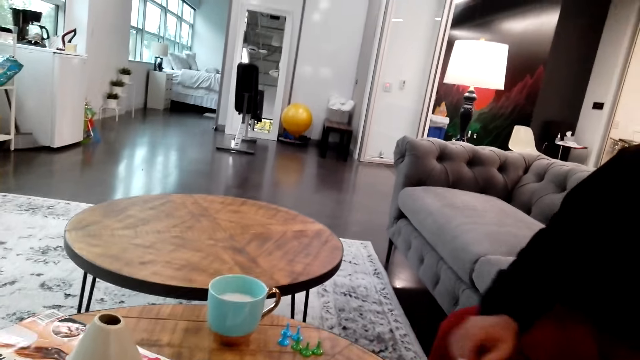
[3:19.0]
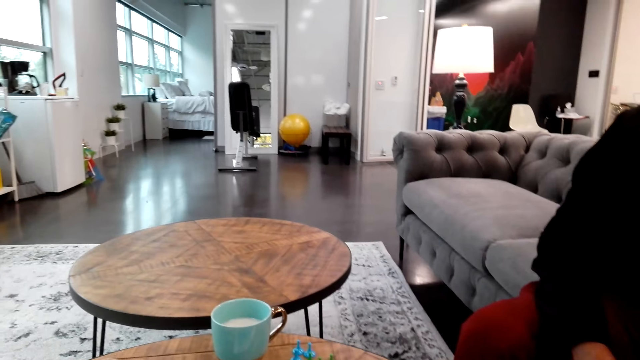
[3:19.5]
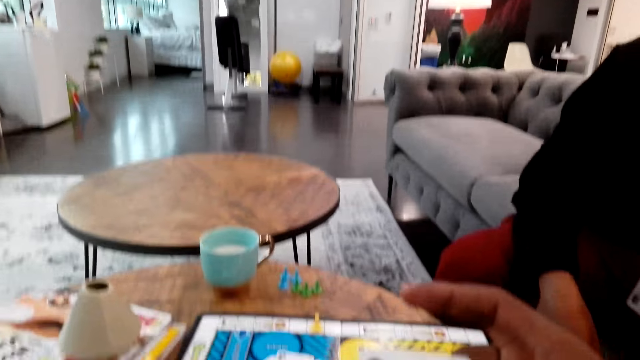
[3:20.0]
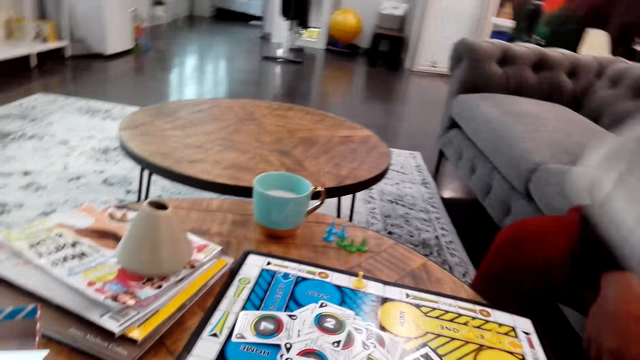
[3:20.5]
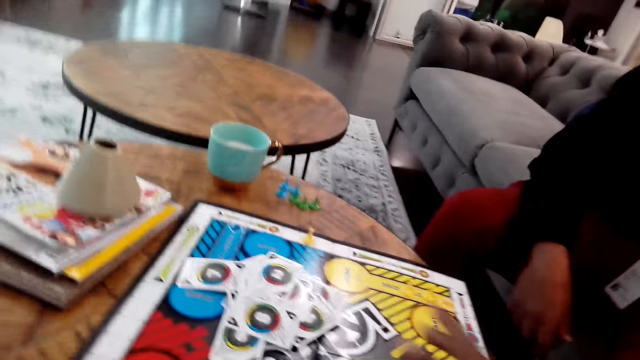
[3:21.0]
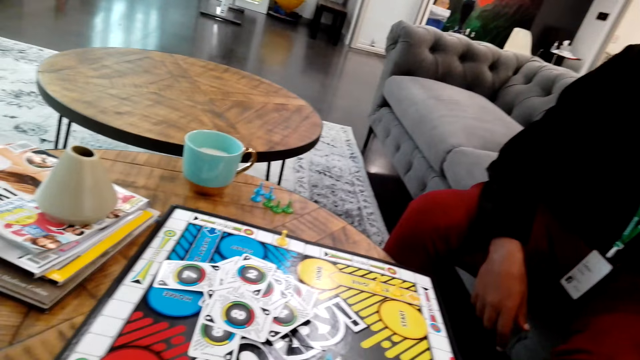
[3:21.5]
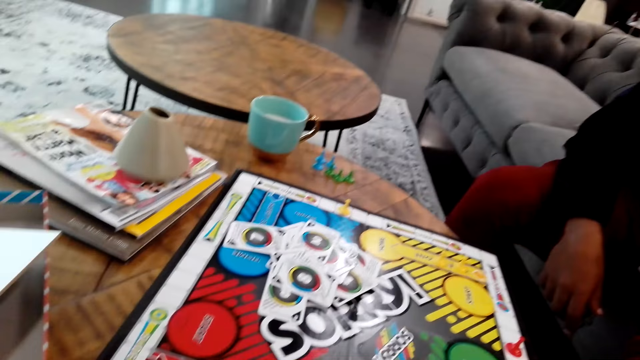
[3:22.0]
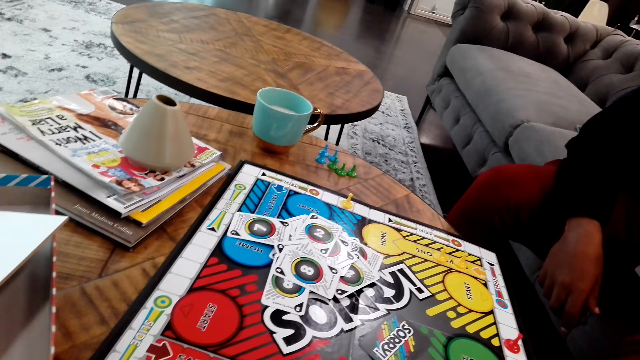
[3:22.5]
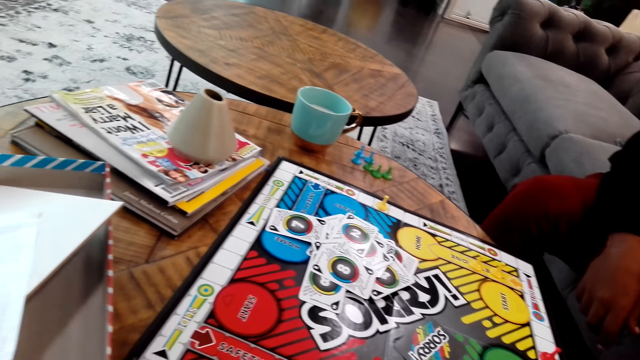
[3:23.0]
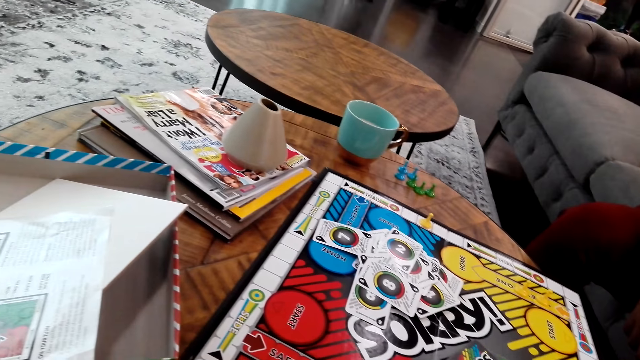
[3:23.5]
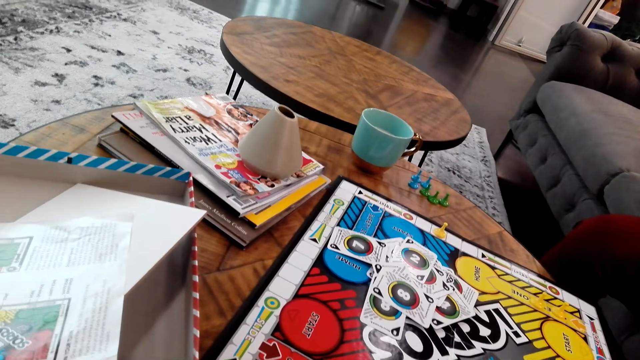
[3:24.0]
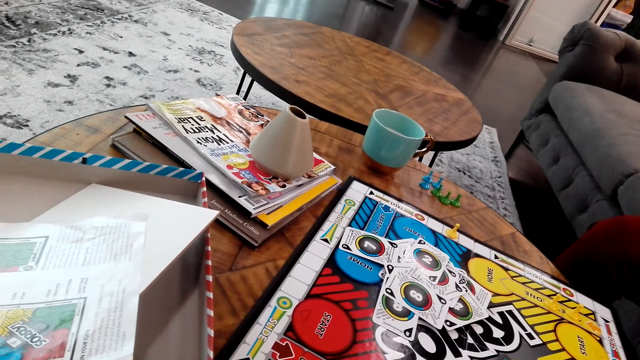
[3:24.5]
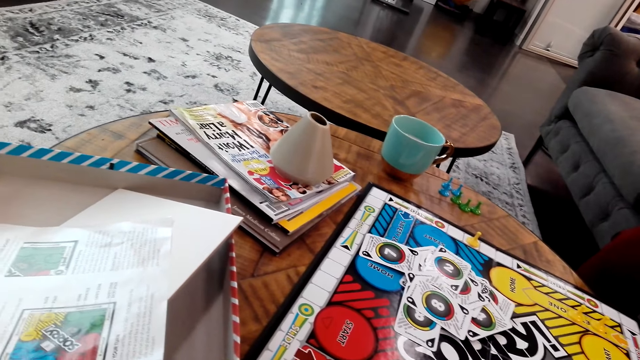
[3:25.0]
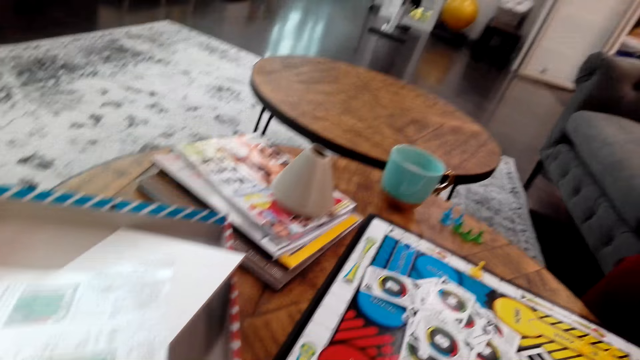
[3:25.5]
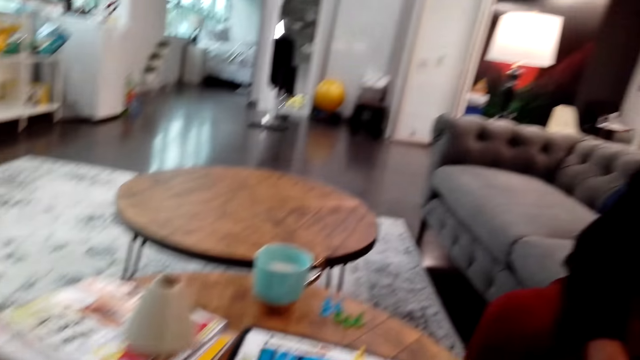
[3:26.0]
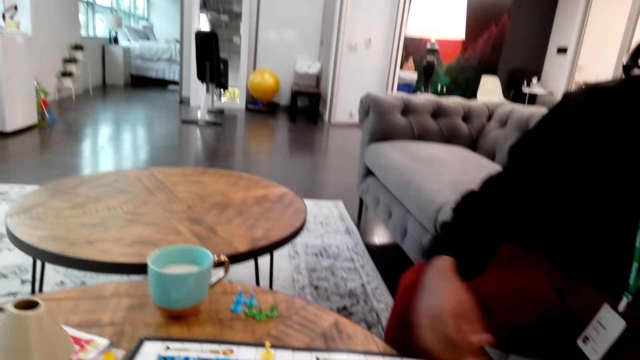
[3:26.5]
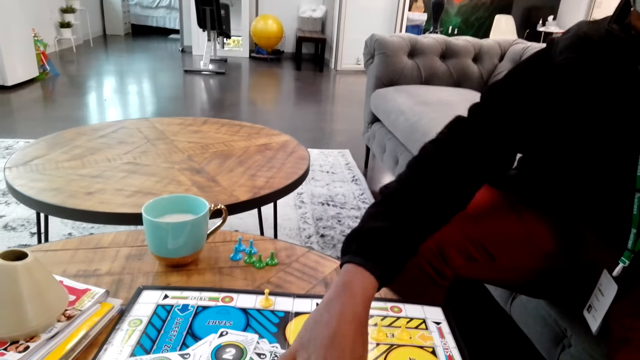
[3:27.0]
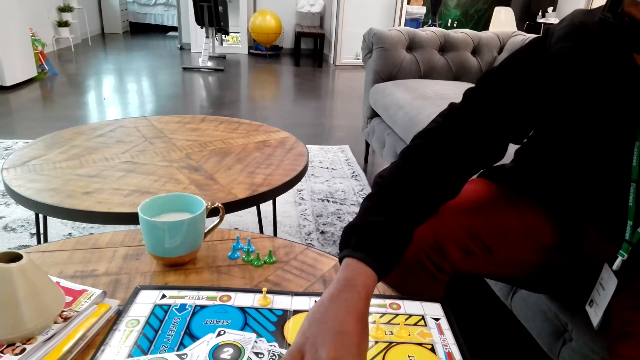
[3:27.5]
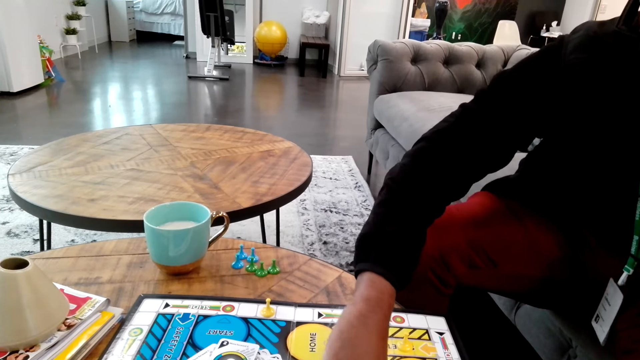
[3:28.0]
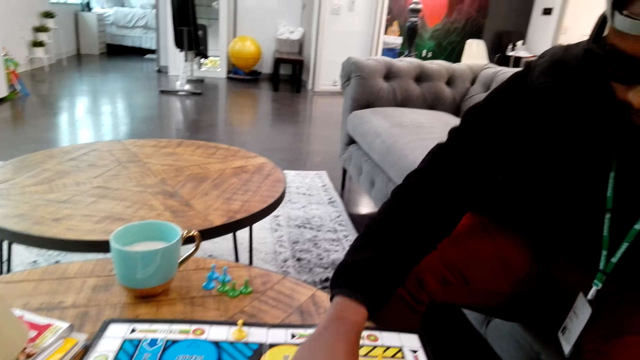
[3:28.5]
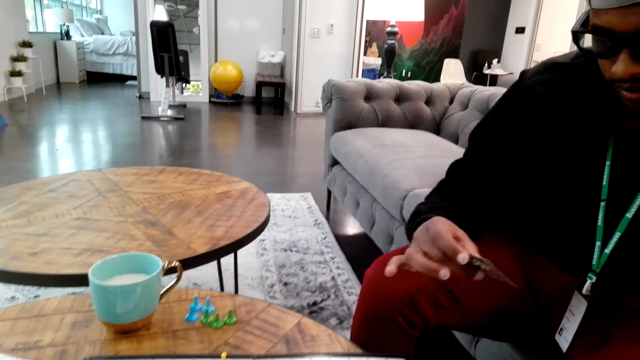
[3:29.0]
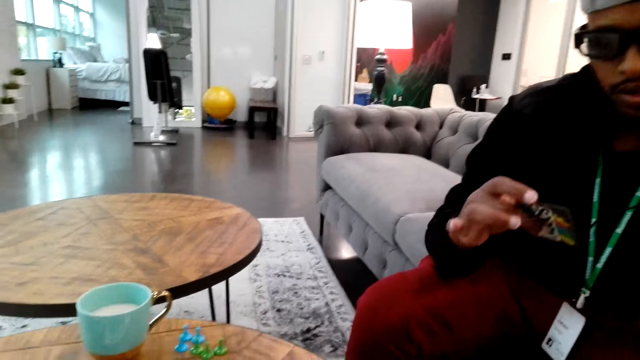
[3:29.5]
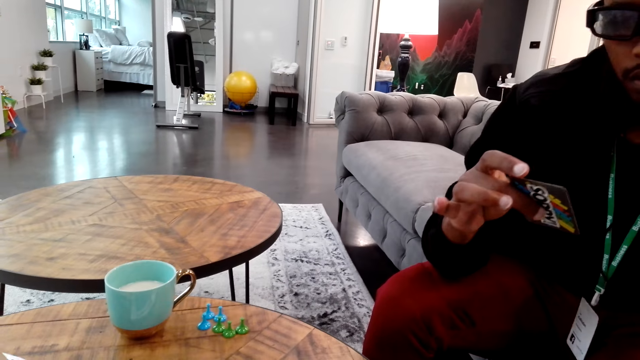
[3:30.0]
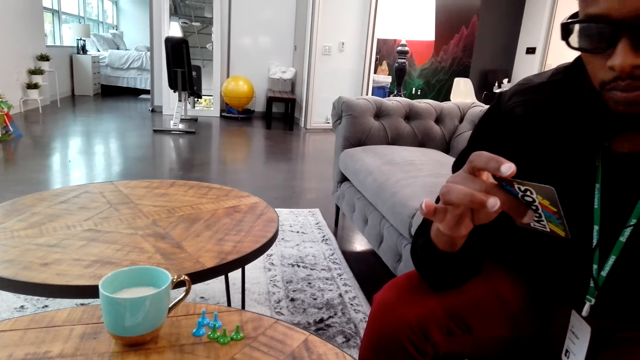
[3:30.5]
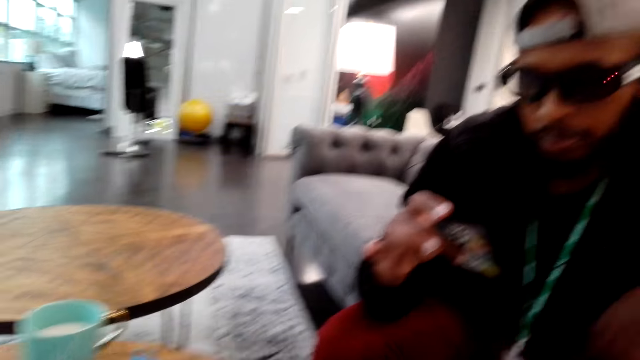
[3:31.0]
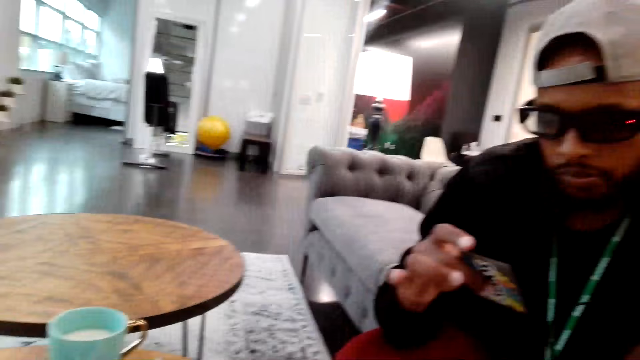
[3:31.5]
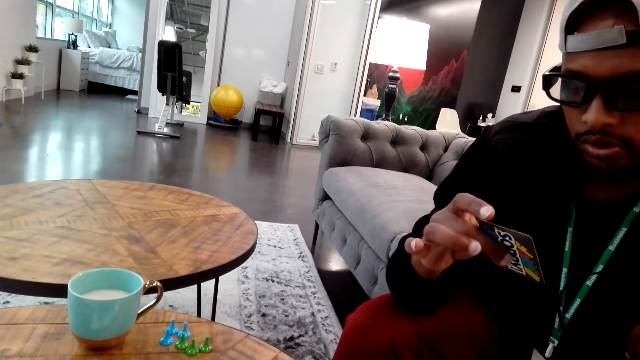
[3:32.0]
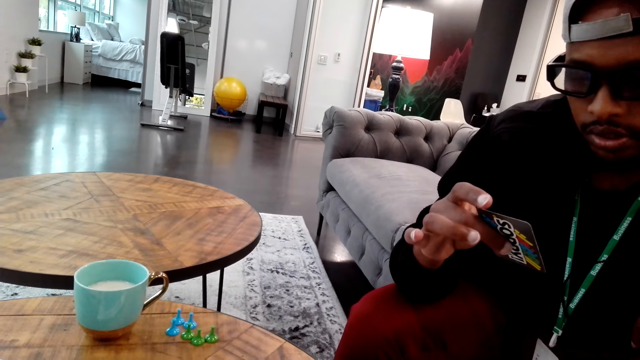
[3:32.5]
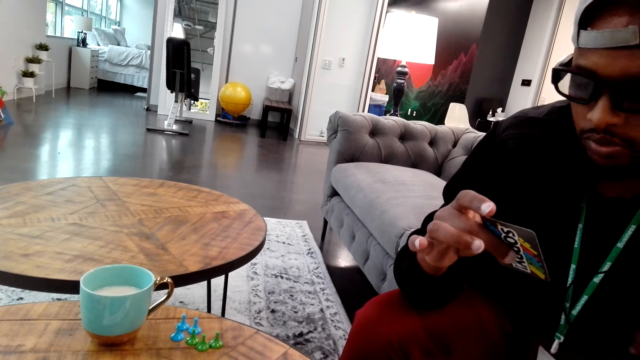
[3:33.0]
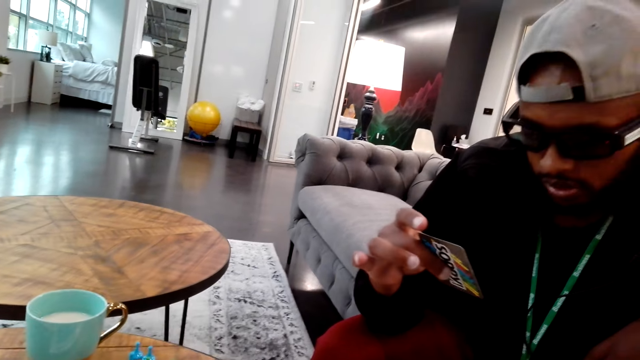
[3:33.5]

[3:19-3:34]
The camera wearer places down a card. They move a chessman. A man picks up a card. The man looks at the card.

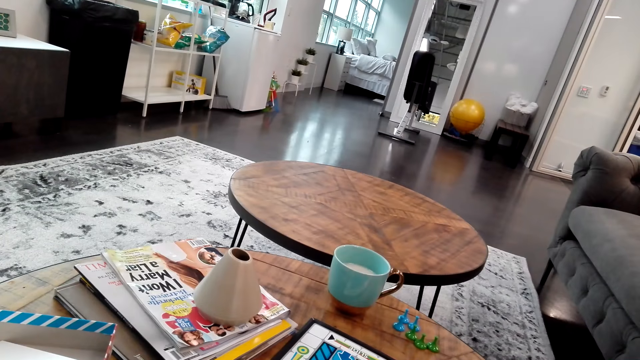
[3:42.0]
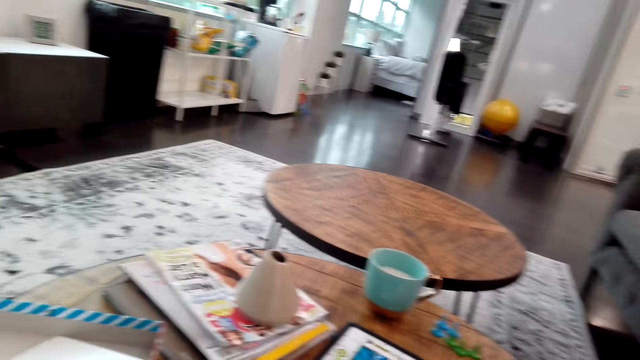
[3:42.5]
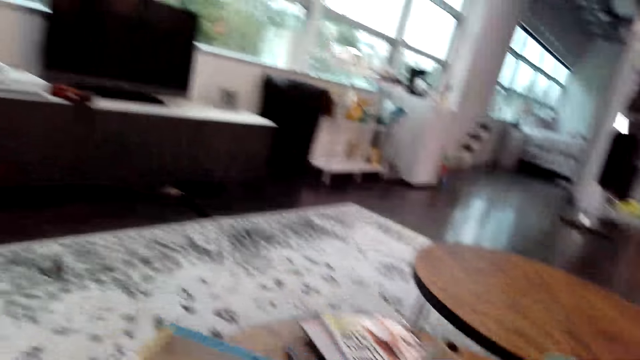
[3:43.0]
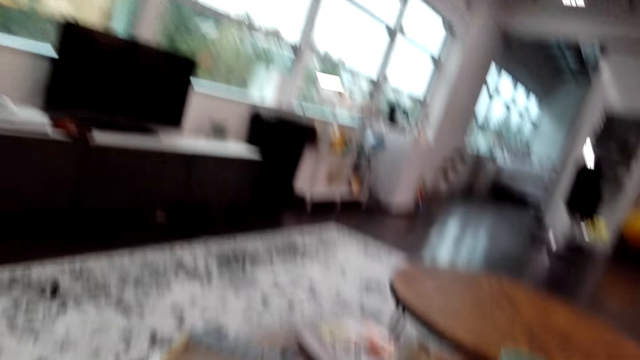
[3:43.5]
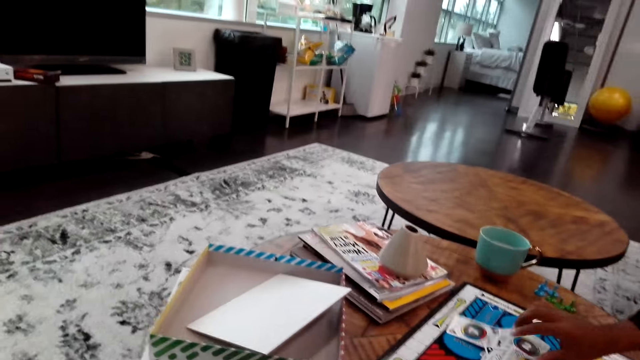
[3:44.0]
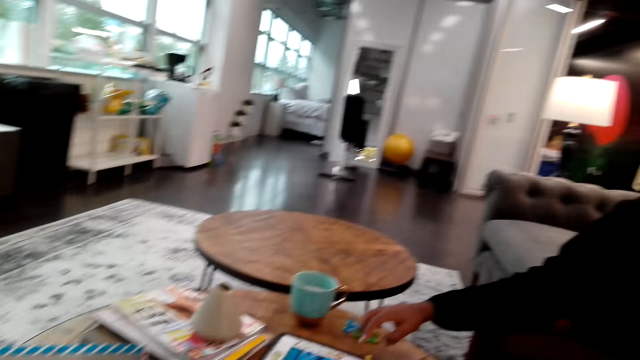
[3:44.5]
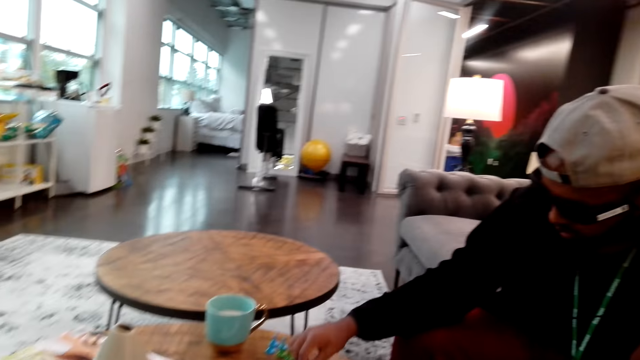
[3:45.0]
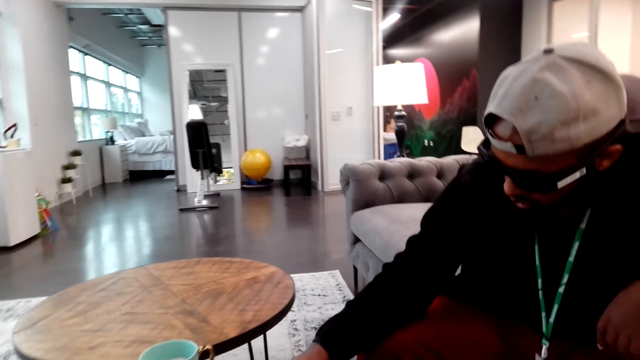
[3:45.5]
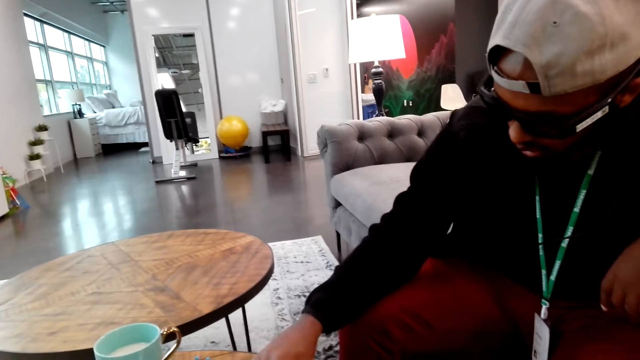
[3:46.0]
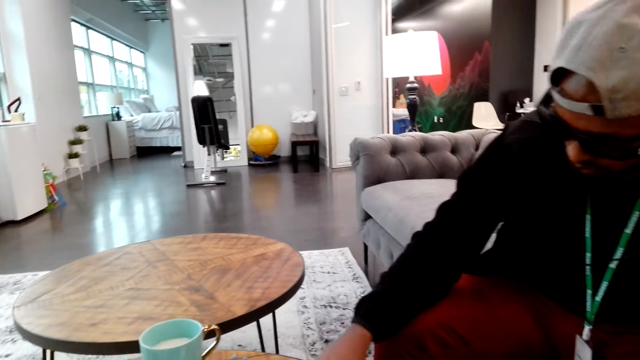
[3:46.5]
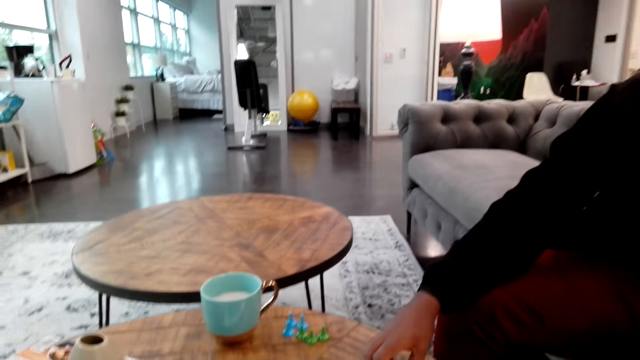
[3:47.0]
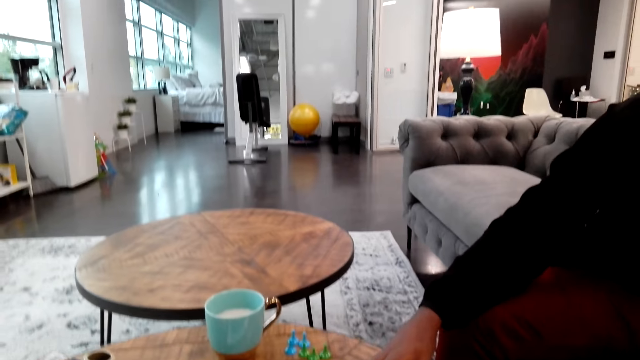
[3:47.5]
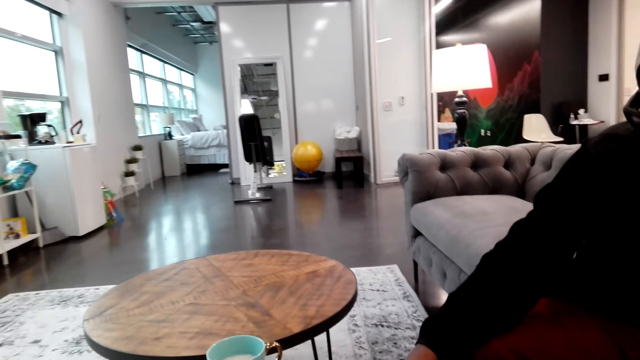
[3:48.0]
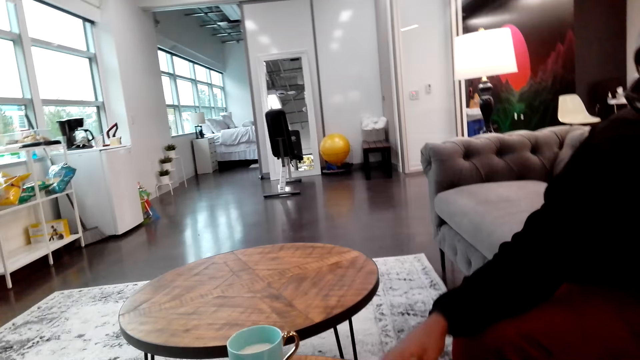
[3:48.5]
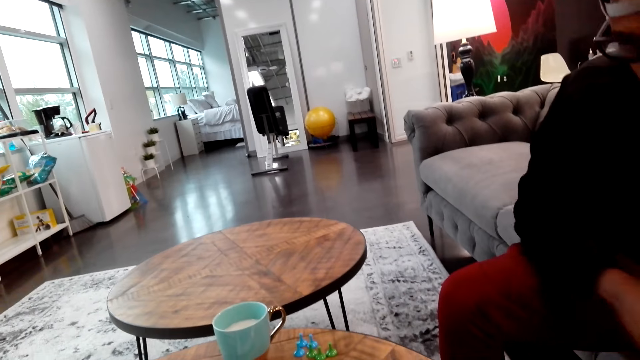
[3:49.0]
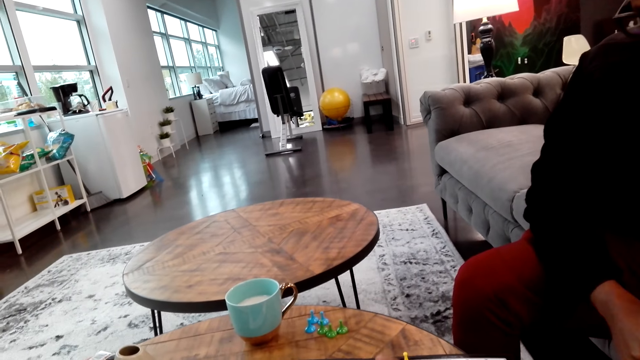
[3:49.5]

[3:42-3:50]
The camera wearer looks around. A man places down a card. The man moves a chessman and plays chess.
